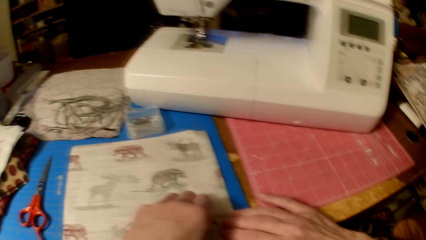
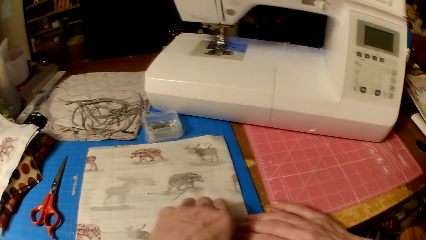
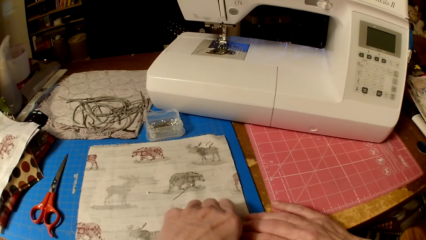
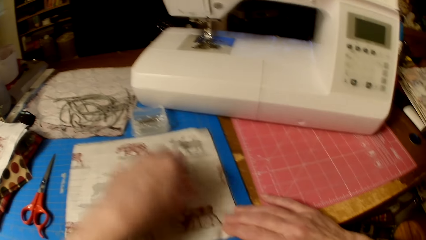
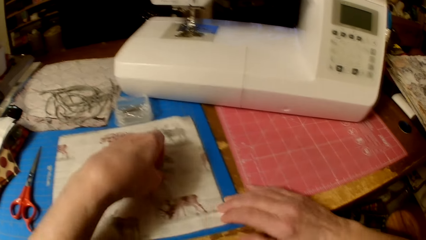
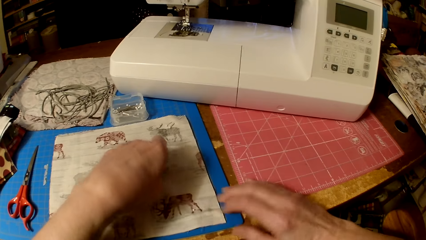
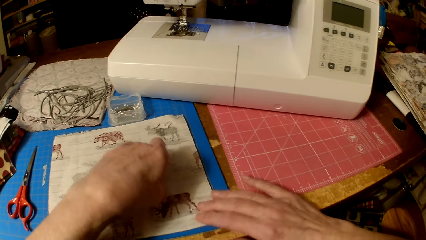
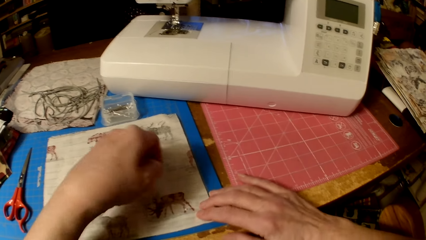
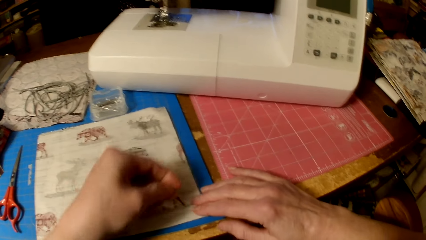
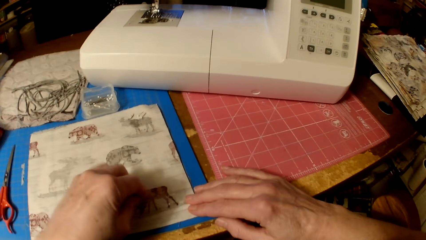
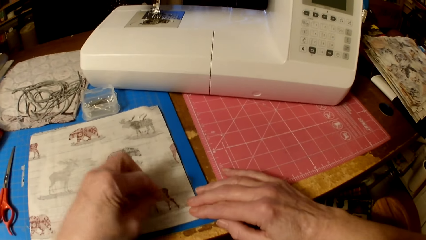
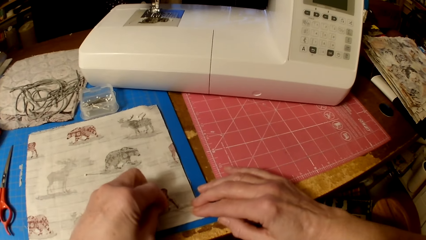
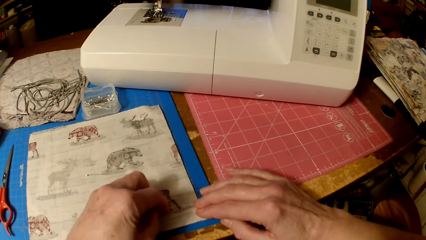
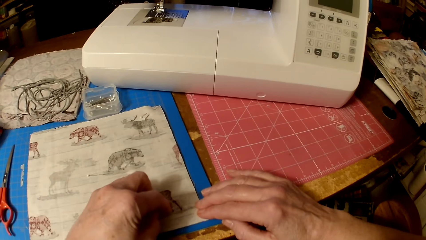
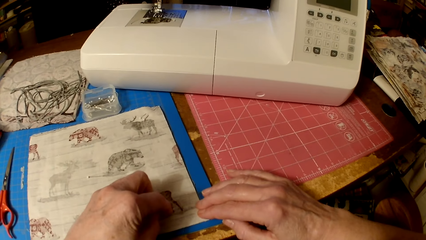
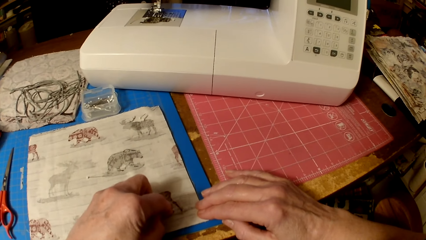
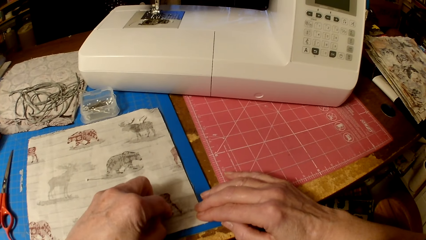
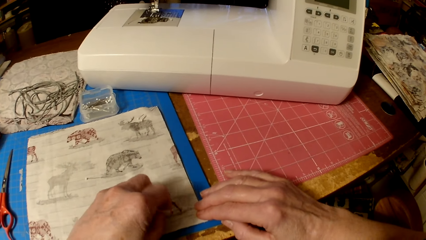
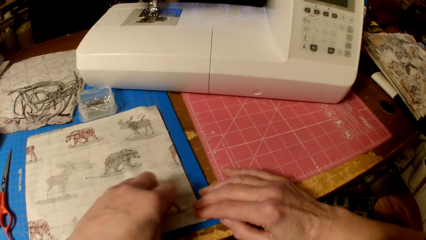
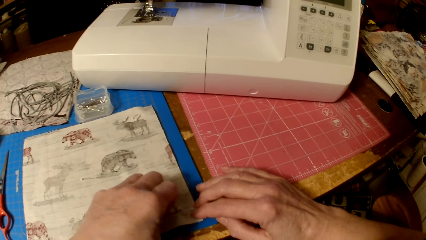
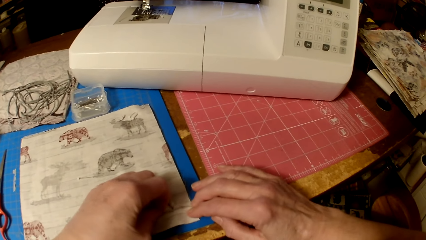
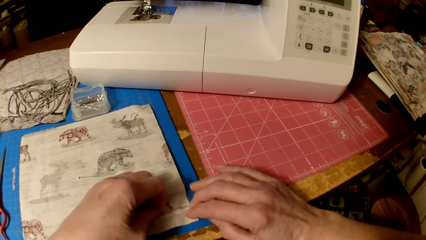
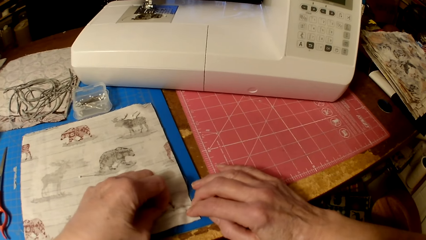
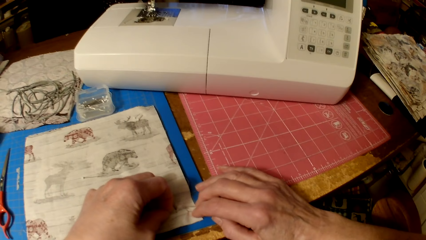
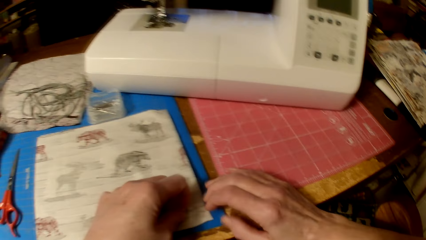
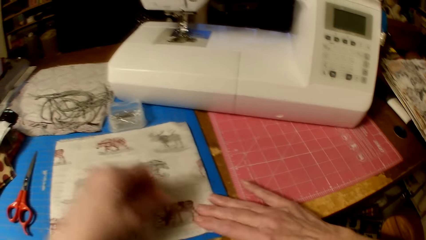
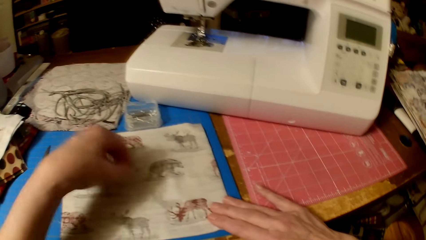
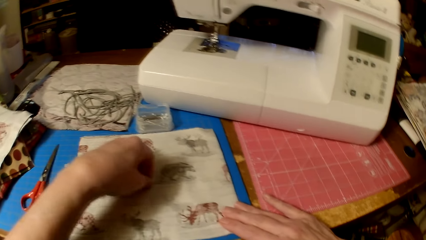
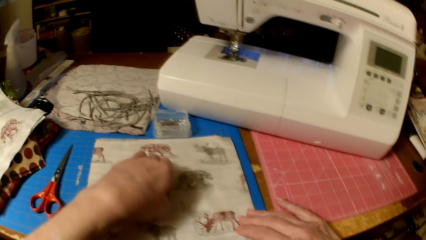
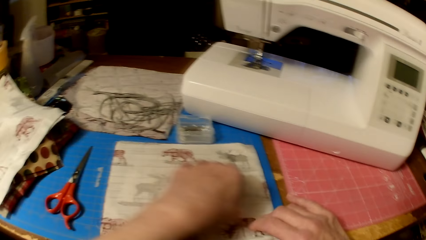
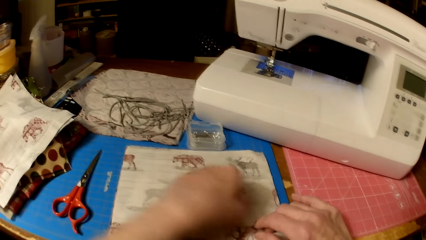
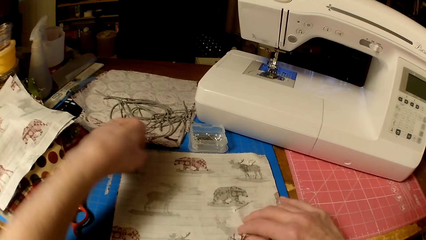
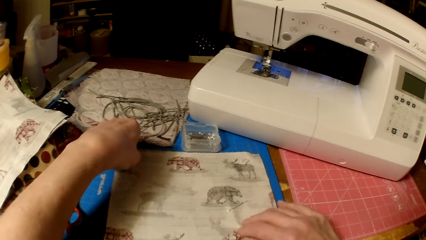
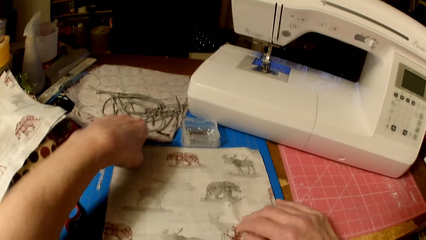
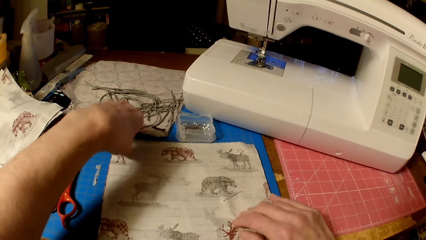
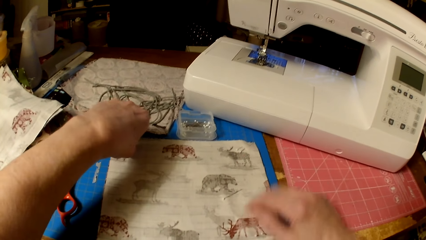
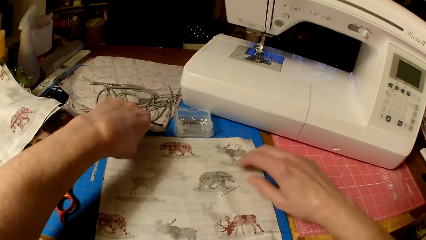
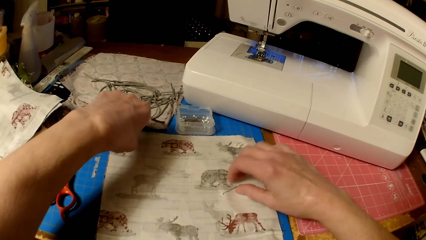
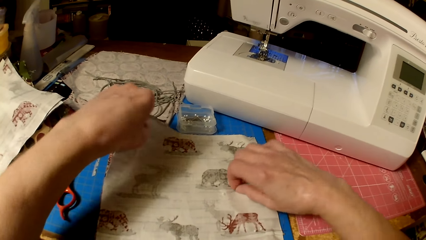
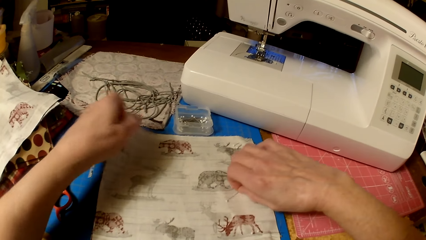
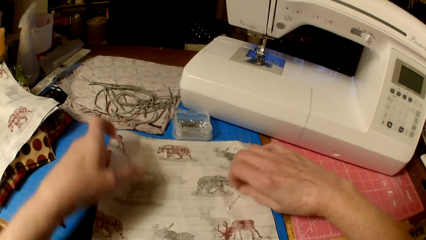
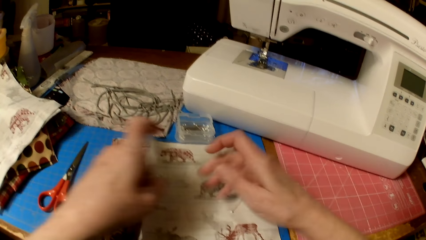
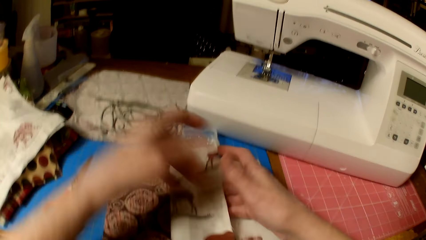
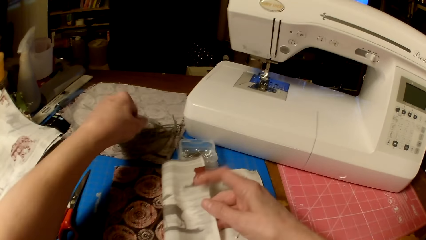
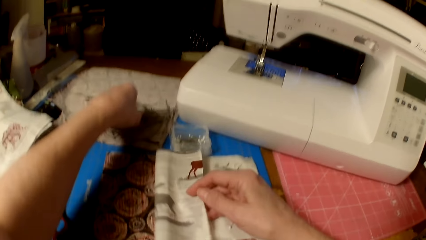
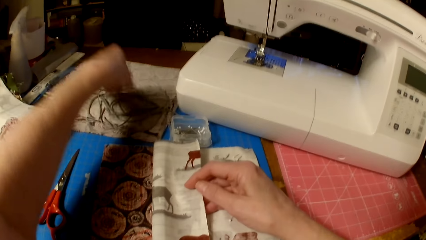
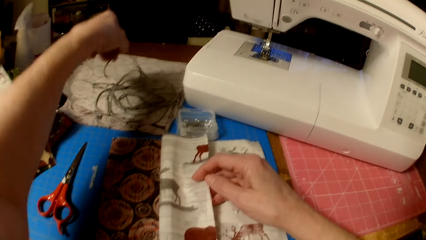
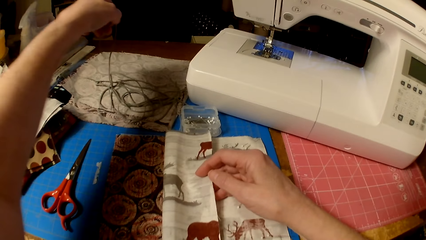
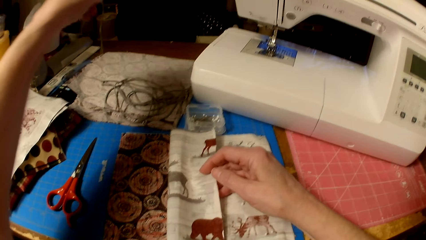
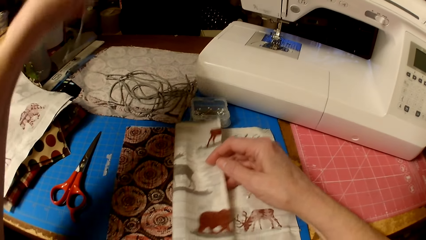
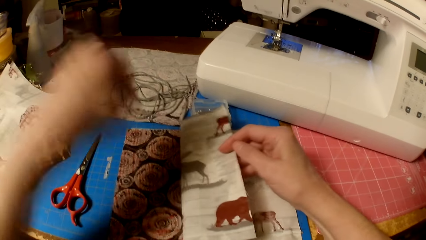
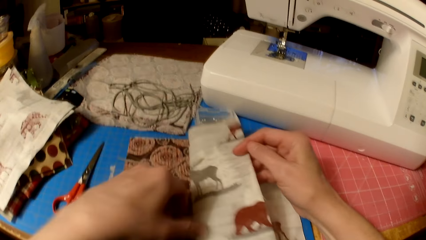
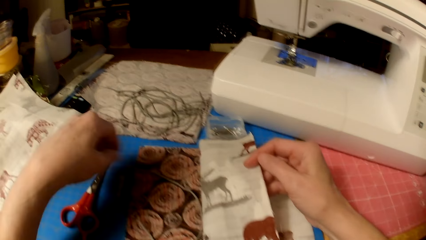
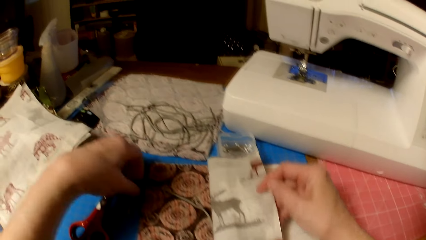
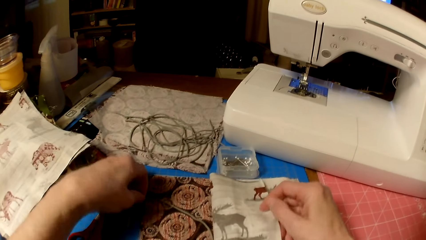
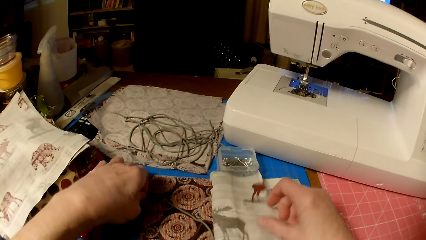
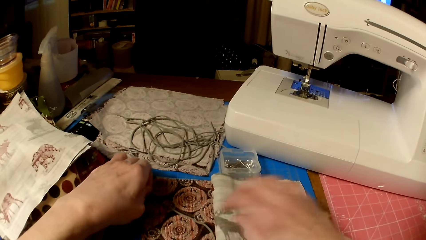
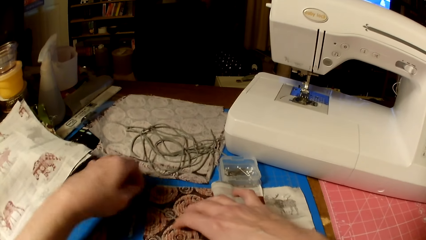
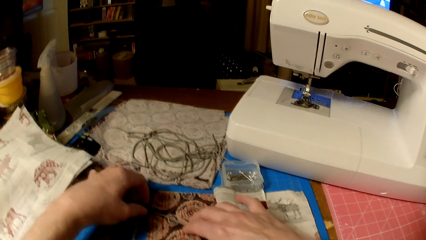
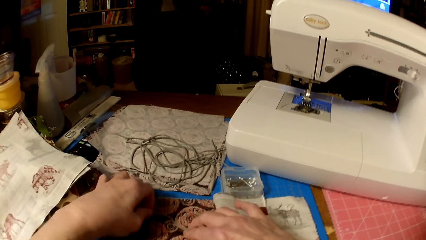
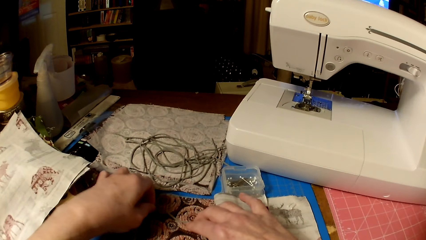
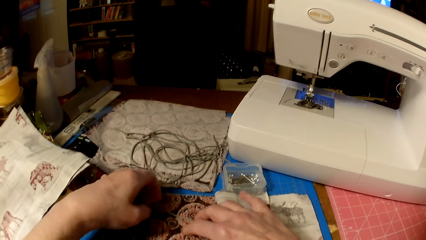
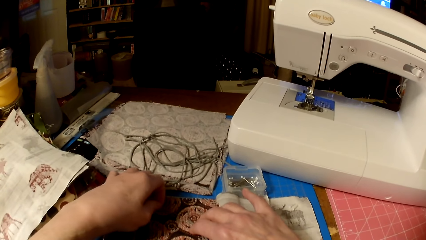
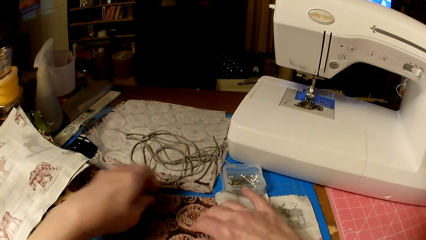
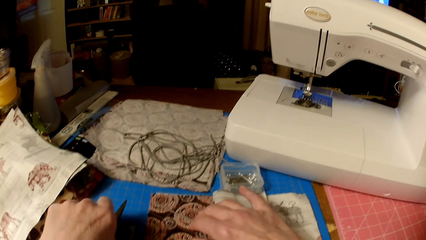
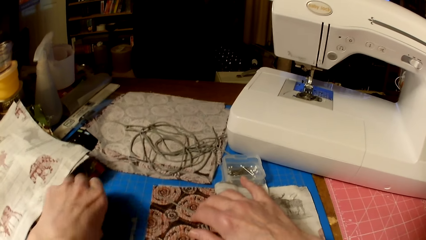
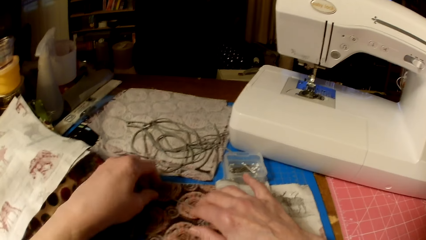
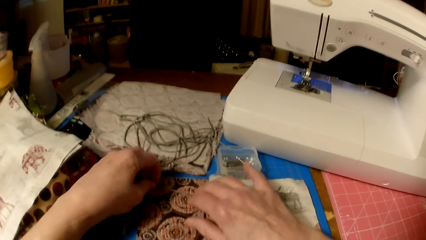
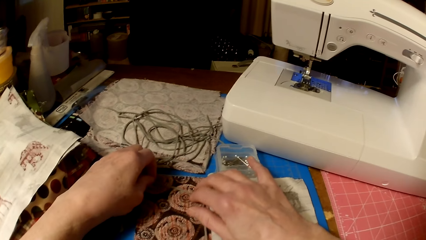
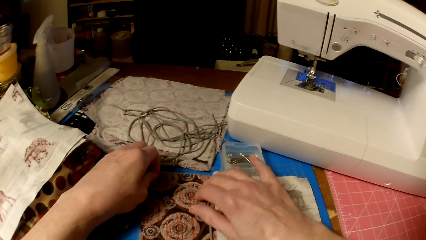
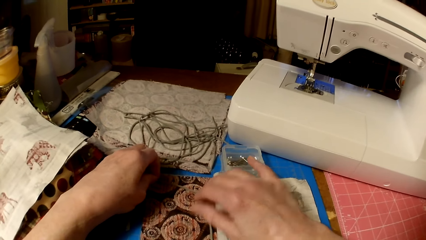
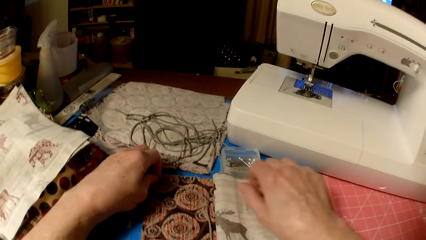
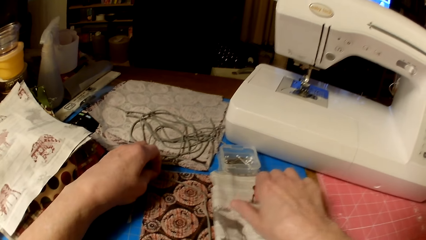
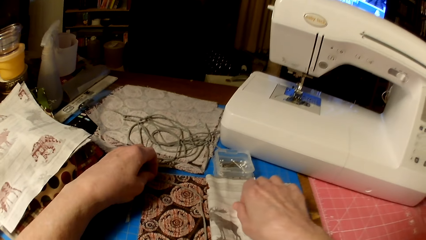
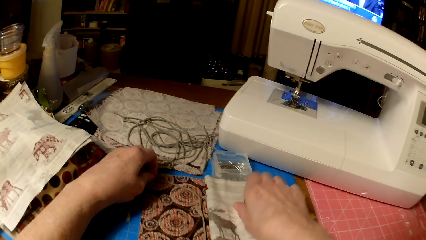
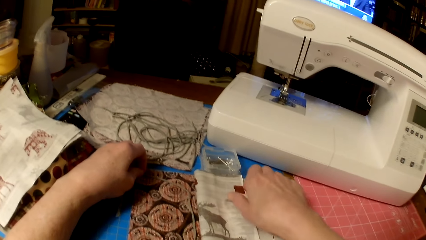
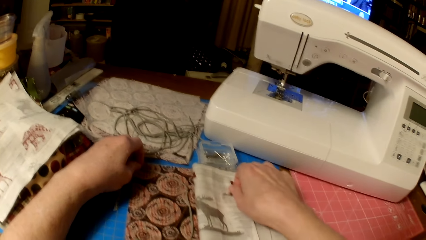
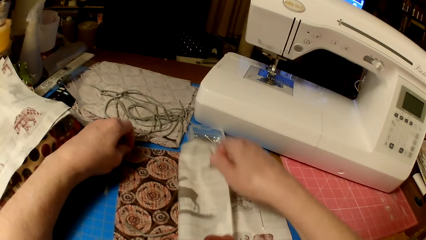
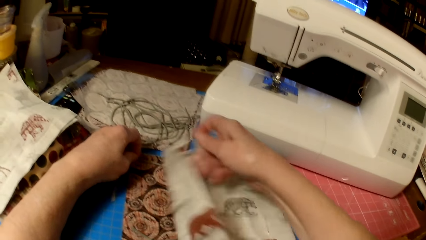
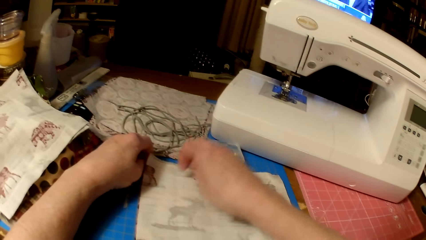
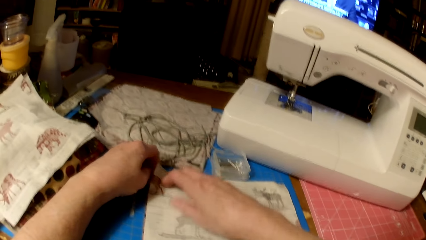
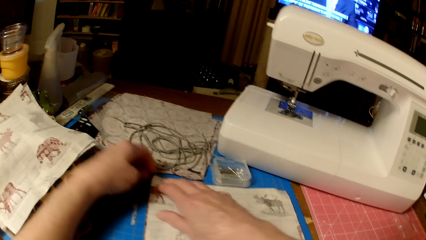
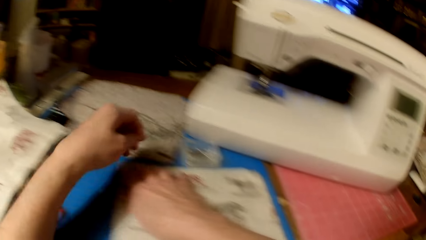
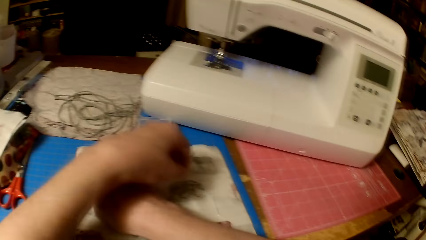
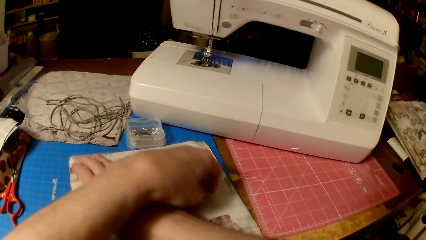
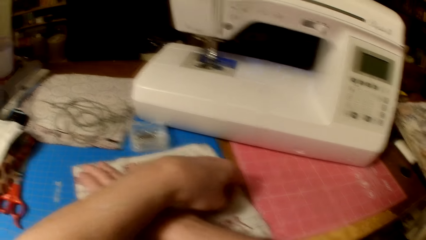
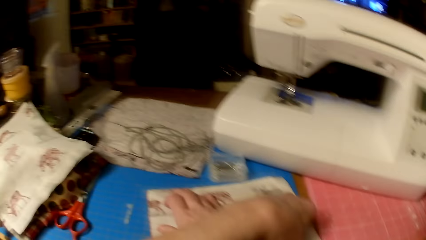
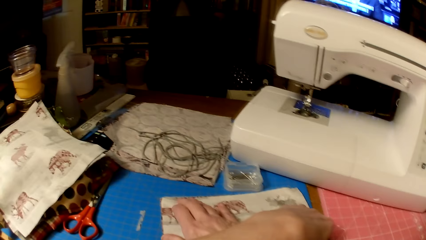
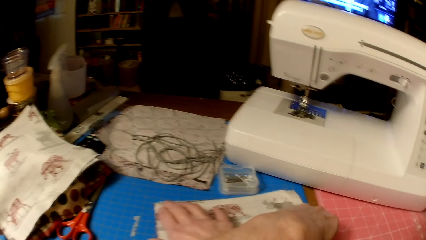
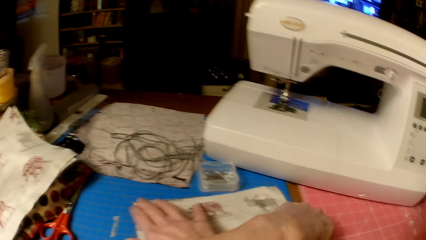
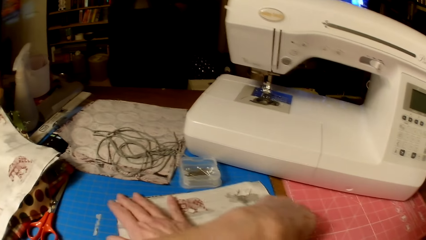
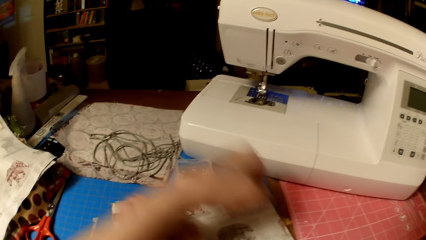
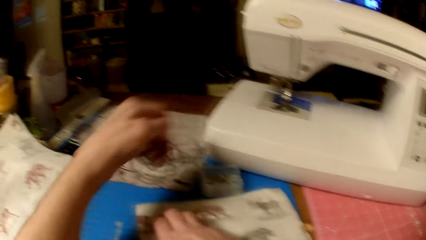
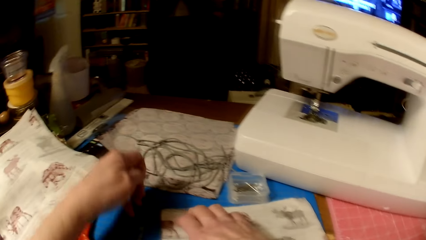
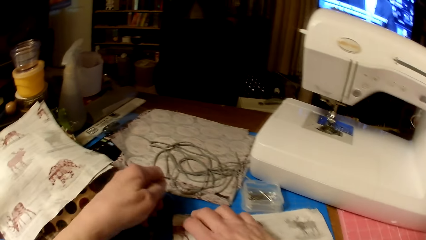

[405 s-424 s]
The camera wearer picks a needle. They stick the needle on the cloth. They collect needles. They fold the piece of cloth. They pick a piece of knitting thread. They lift the cloth. They put the piece of knitting thread on the piece of cloth. They move the pair of scissors. They unfold the piece of cloth. They flip the cloth. They pick a needle.
